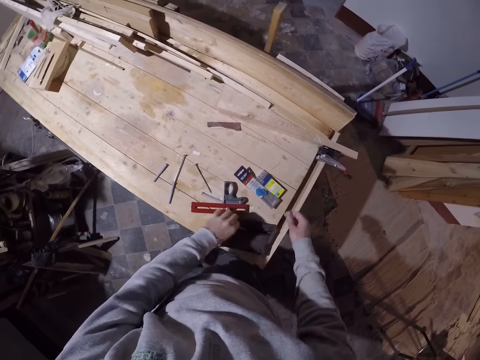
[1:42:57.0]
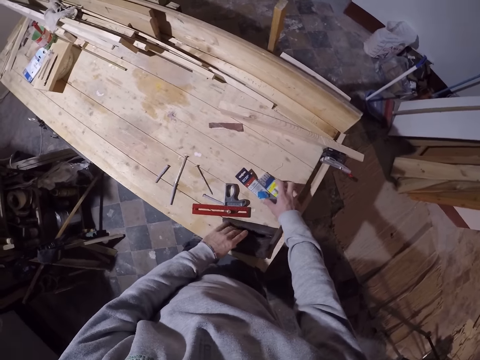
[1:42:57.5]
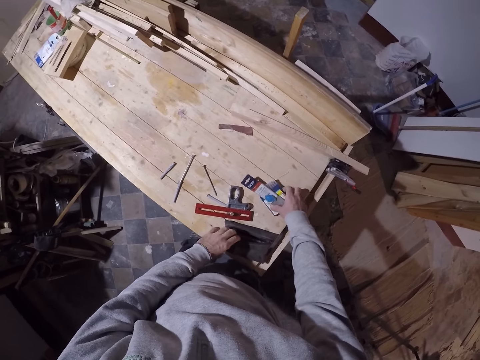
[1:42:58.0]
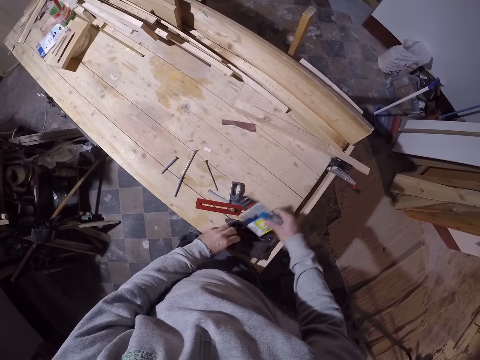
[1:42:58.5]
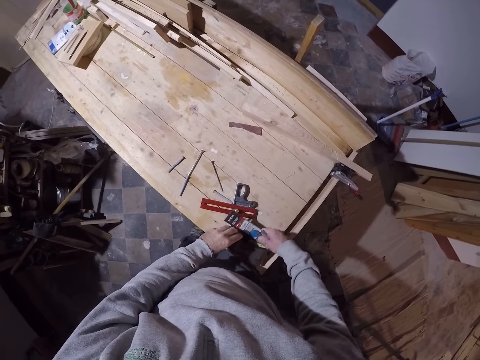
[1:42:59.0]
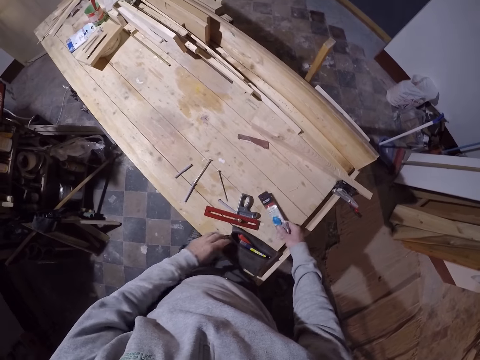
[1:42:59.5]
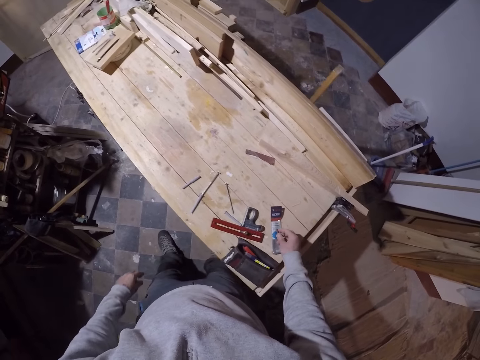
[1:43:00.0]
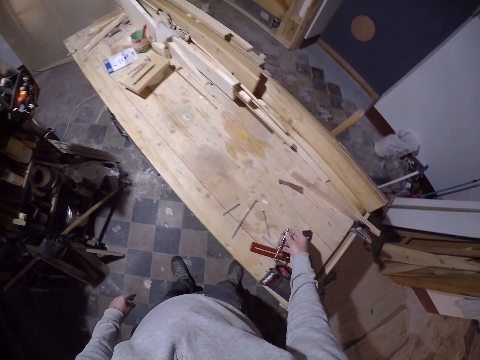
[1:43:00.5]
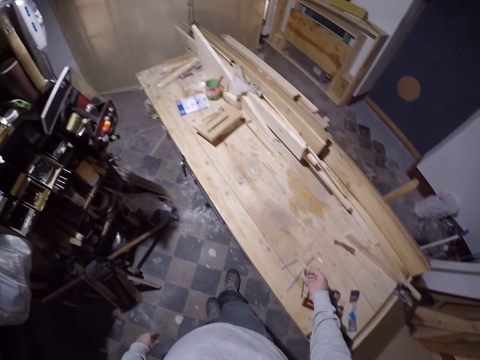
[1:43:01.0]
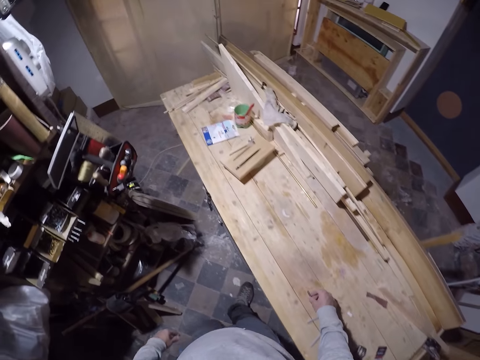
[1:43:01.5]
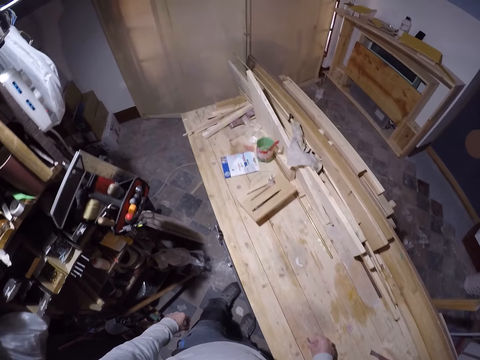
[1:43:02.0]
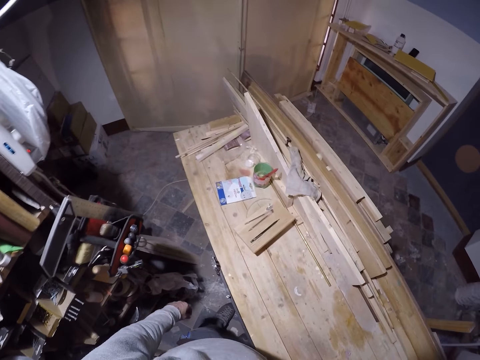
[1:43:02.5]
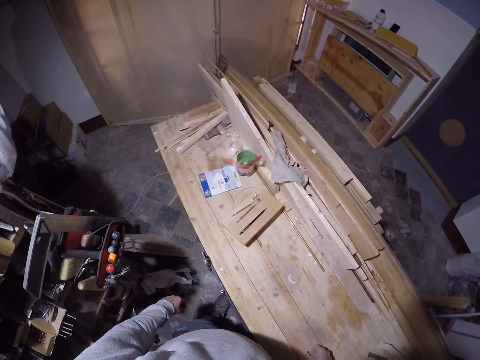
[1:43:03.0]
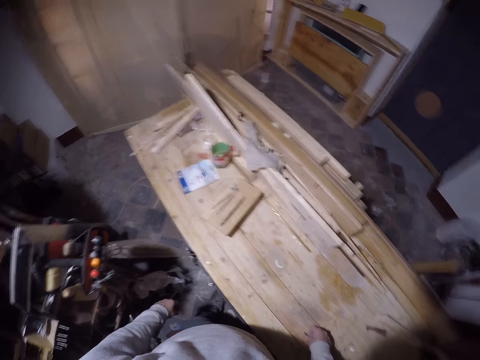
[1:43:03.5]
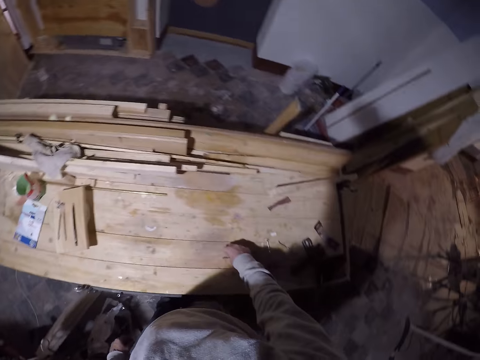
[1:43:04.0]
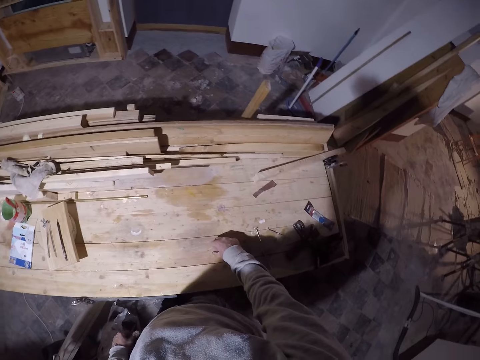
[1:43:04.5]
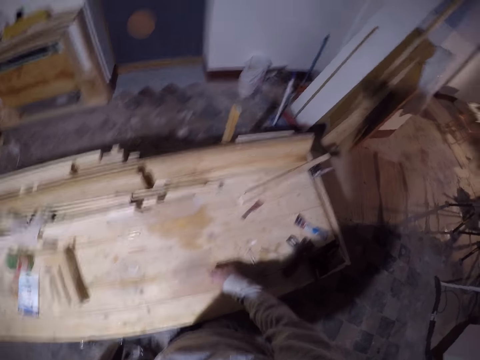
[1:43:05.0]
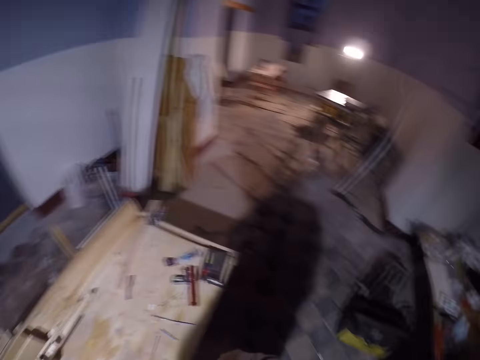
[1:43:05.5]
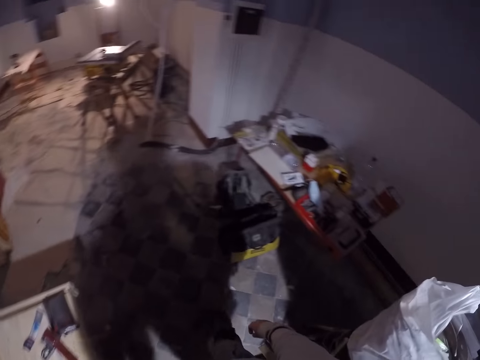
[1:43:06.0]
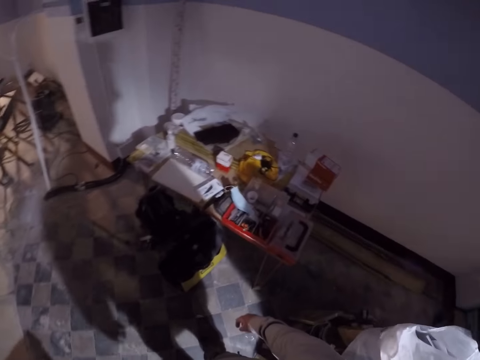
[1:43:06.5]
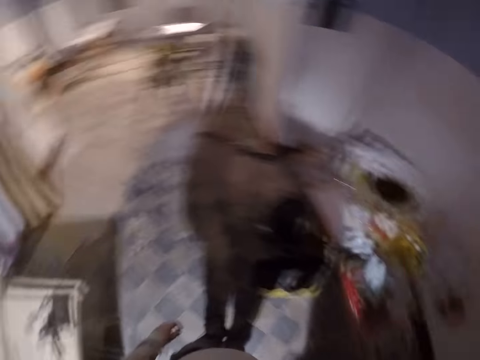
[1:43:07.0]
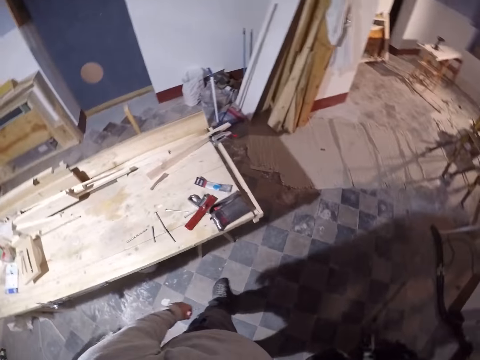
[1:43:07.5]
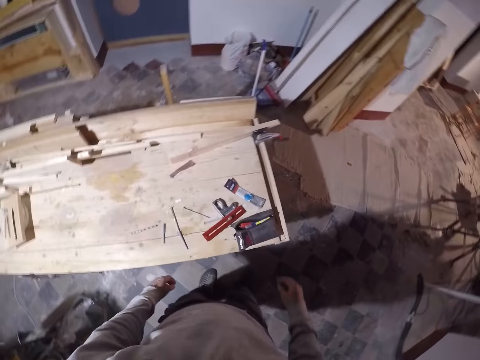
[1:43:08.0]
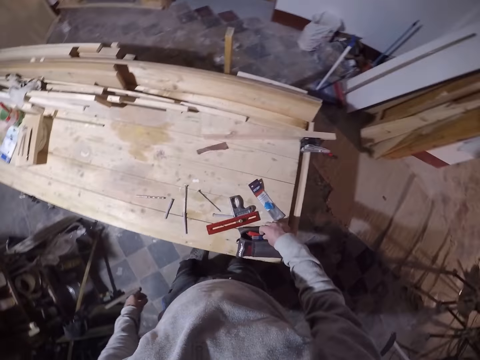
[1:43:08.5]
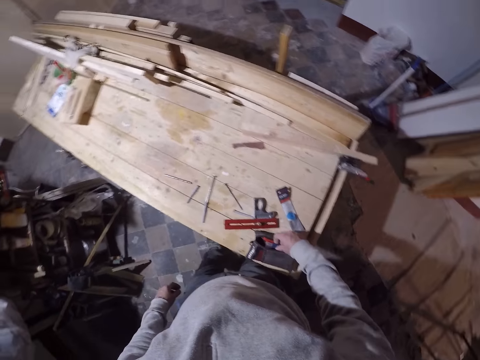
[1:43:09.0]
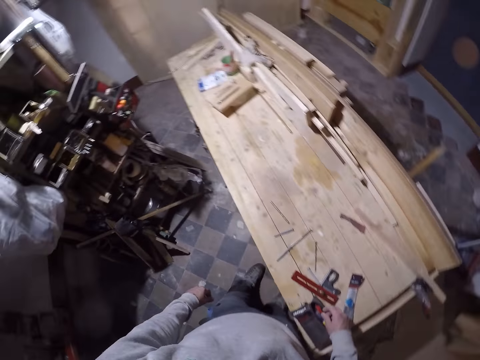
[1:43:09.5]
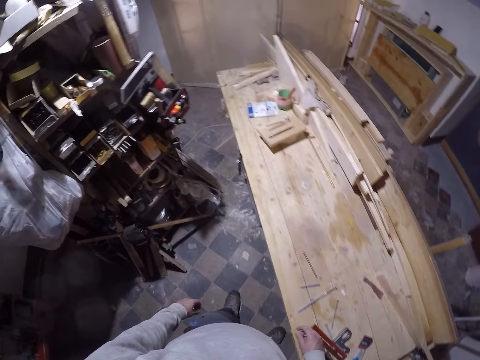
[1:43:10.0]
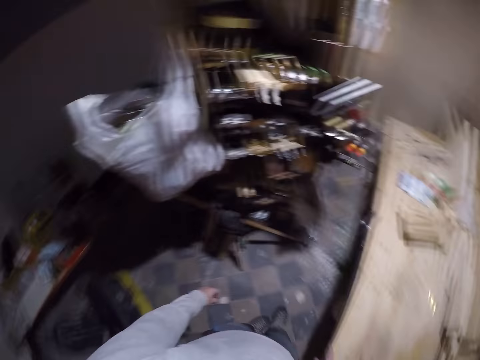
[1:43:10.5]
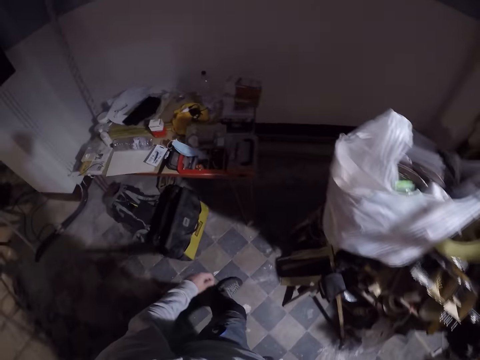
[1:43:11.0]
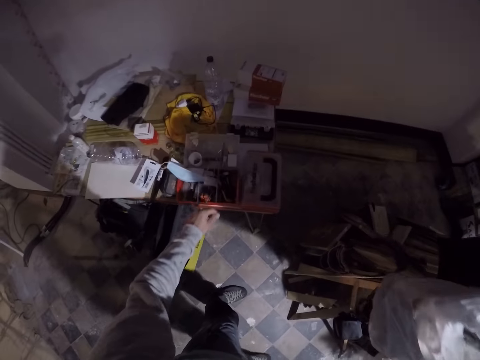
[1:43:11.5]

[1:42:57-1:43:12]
The camera wearer drops the drill bit in the purse or bag with his left hand. He picks up the pack of nails on the table with his right hand. He drops the pack of nails in the purse with his right hand. He drops the pack of nails on the table with his right hand. He walks in a workshop. He looks around. He walks in the workshop. He drops the drill bit in the purse with his right hand. He touches the bag of drill bits. He walks in the workshop.

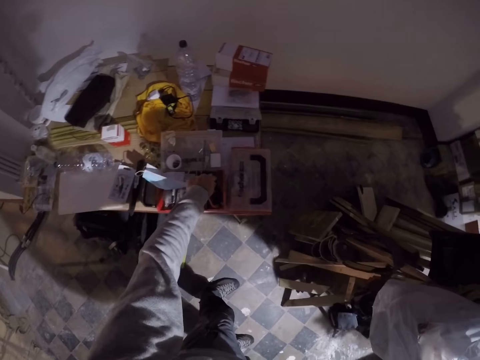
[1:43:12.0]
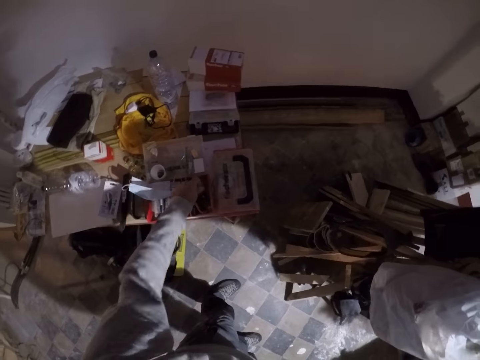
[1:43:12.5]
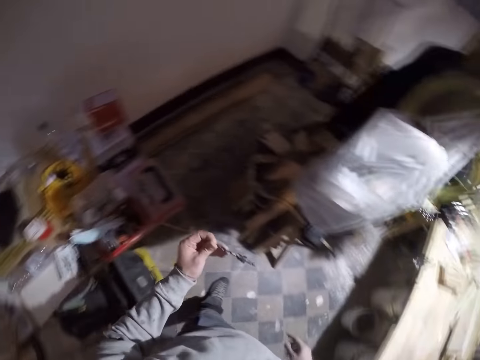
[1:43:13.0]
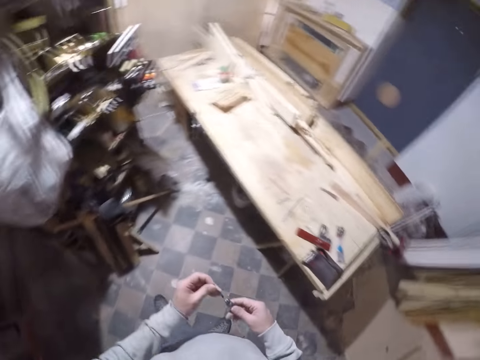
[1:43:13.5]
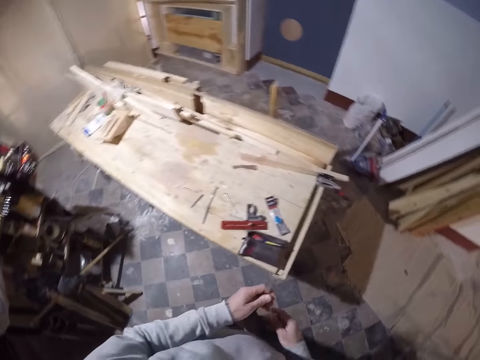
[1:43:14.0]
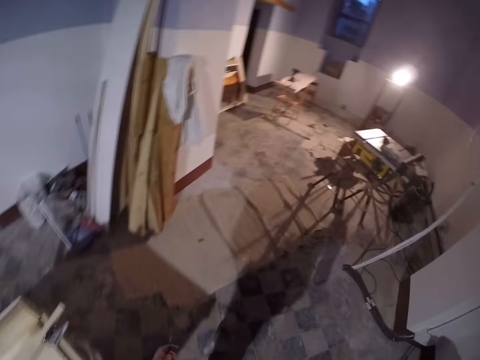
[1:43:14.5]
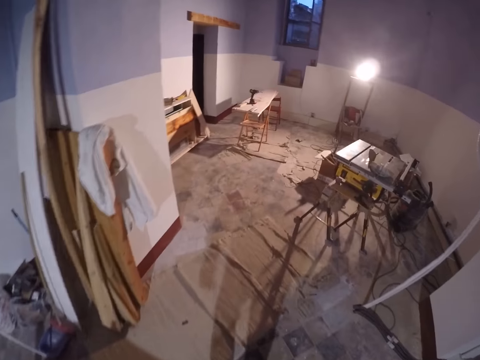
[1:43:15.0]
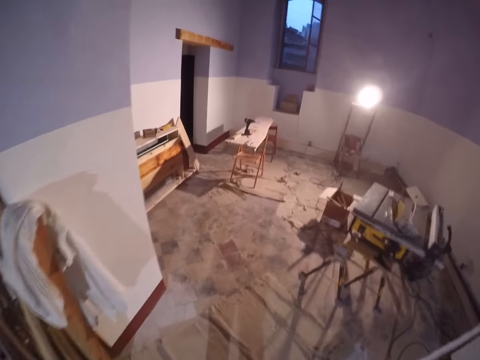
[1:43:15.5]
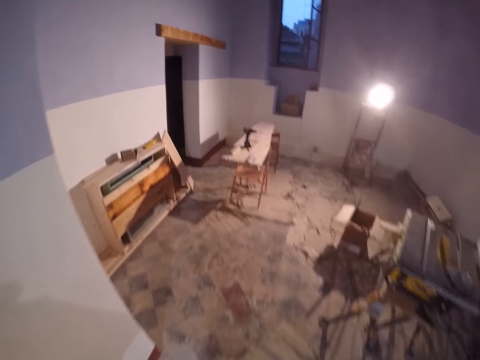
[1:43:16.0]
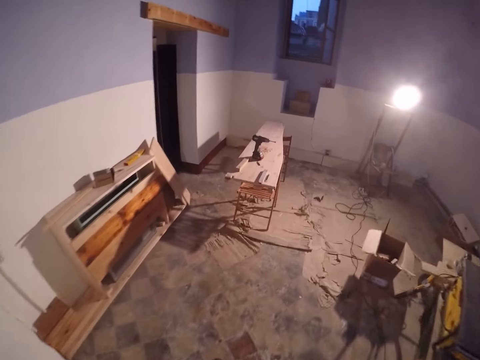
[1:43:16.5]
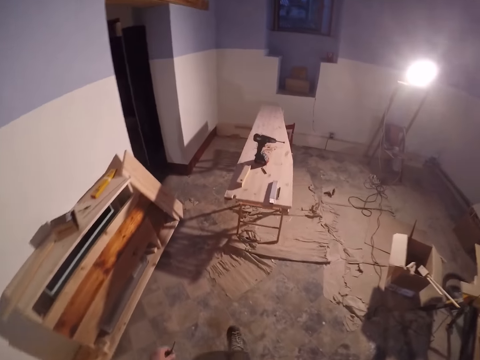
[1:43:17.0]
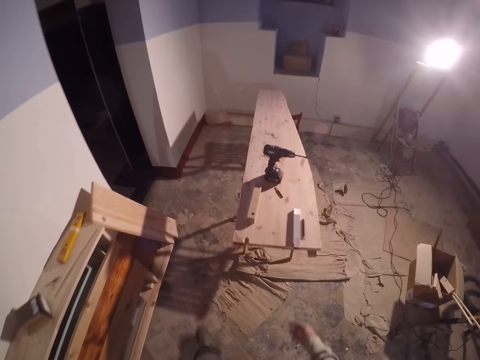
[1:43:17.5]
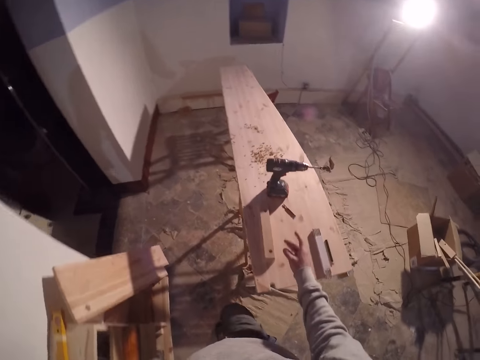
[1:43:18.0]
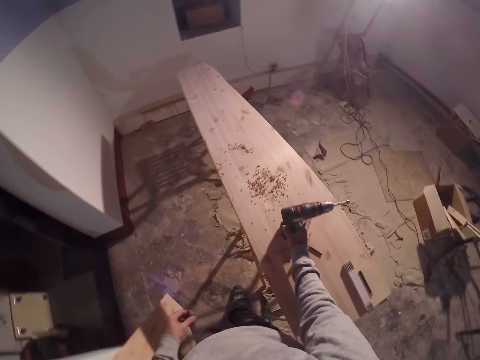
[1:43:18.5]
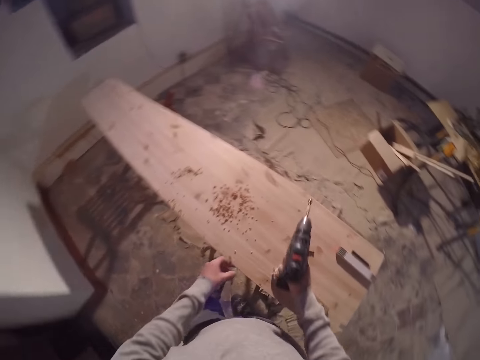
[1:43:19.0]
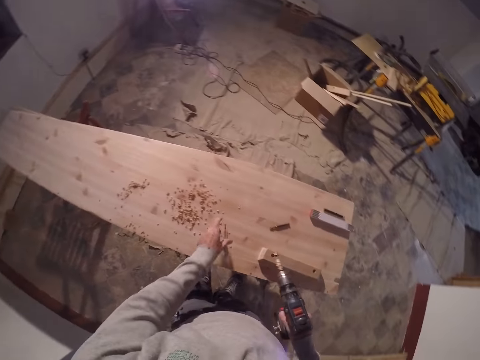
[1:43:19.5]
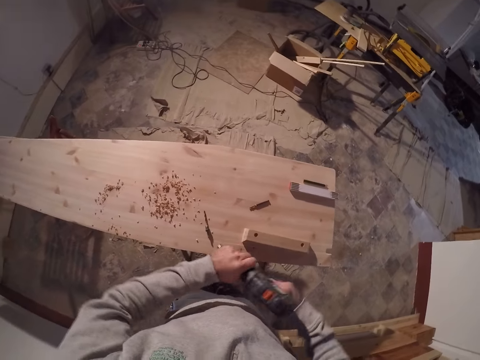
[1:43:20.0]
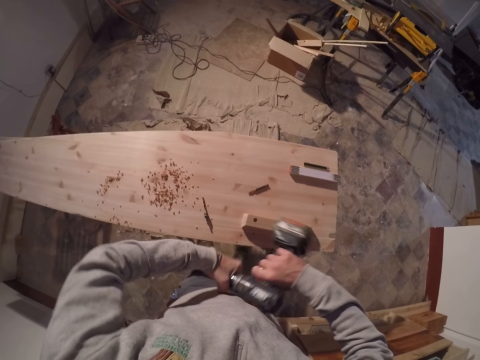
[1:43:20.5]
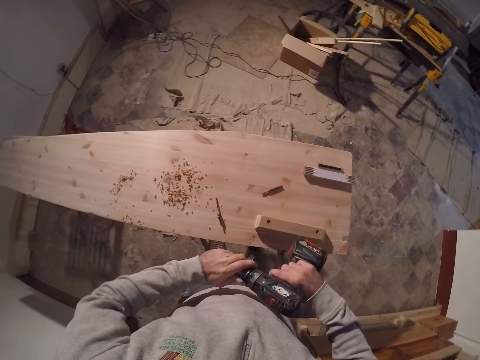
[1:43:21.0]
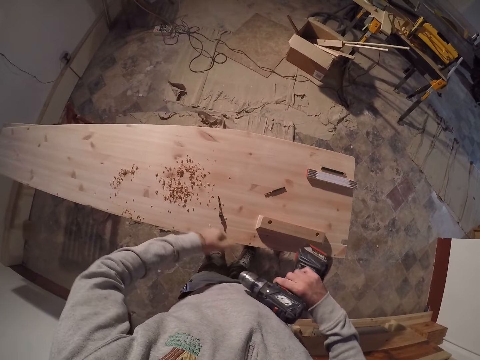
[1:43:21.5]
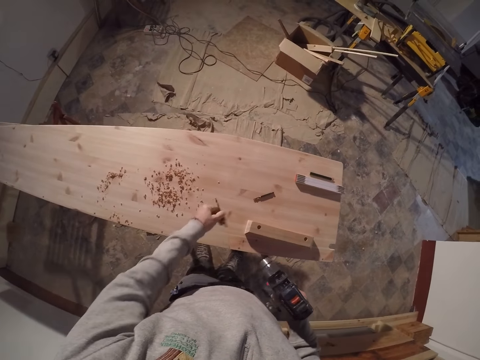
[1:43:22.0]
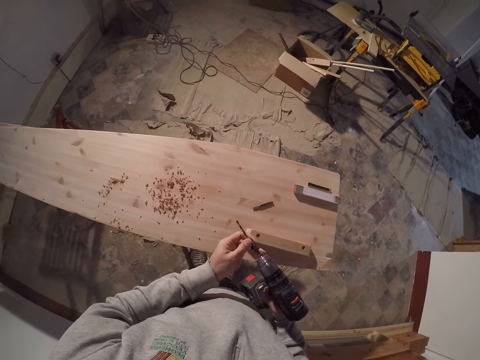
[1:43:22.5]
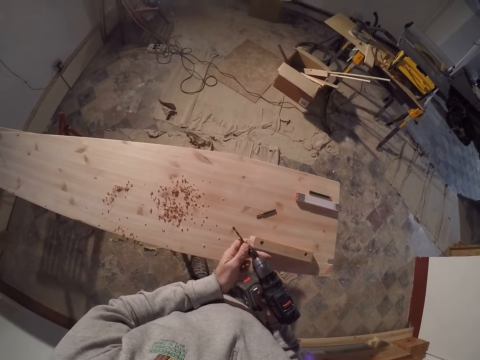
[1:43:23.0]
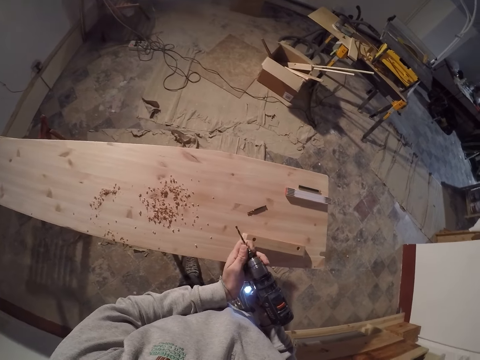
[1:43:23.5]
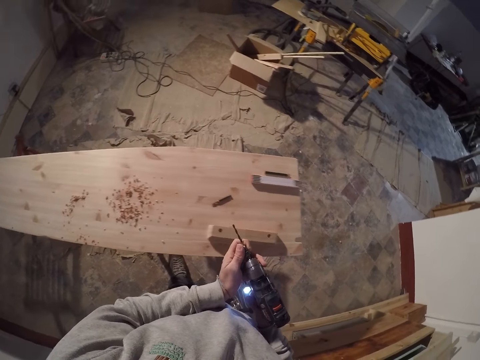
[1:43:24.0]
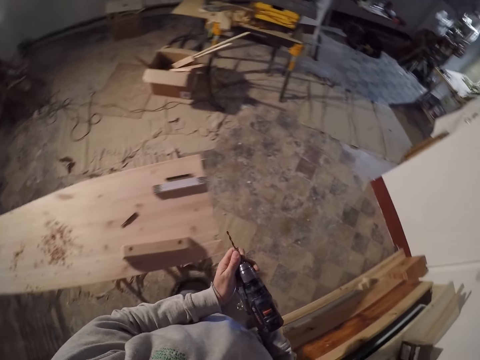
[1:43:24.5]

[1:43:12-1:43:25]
The camera wearer picks up a drill bit from a tool box on a table. He holds the drill bit with his hands. He walks out of the workroom. He lifts a drilling machine on a plank with his right hand. He drops the drill bit in his left hand on the plank. He removes a drill bit in the drilling machine with his left hand. He lifts the drill bit on the table with his left hand. He inserts the drill bit in his left hand into the drilling machine in his right hand.
